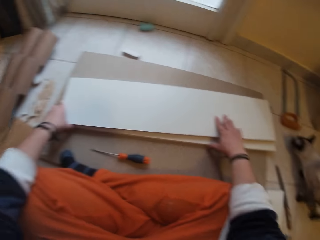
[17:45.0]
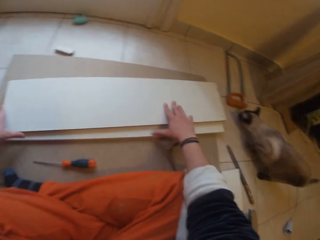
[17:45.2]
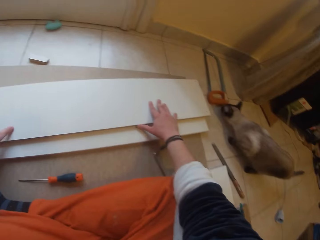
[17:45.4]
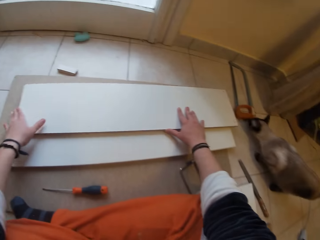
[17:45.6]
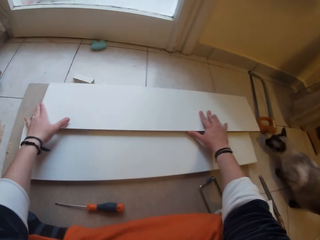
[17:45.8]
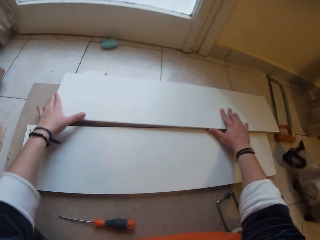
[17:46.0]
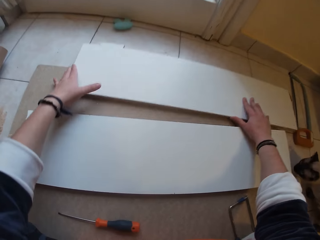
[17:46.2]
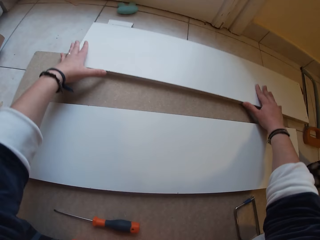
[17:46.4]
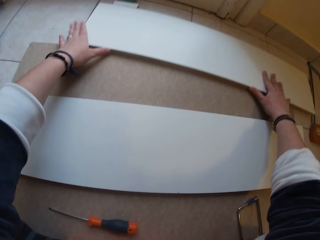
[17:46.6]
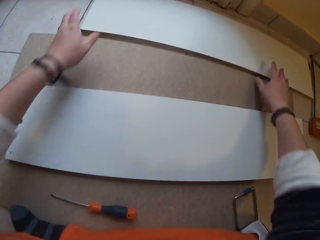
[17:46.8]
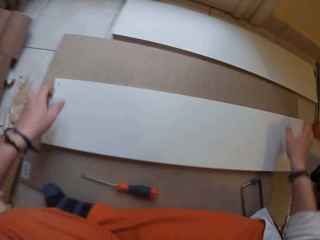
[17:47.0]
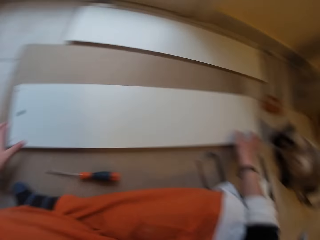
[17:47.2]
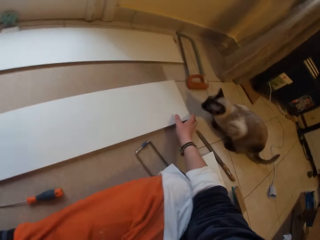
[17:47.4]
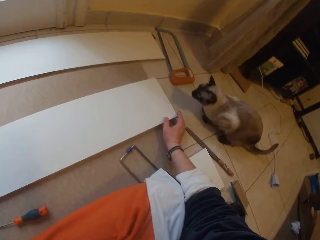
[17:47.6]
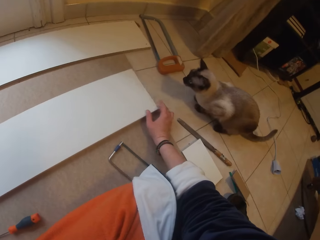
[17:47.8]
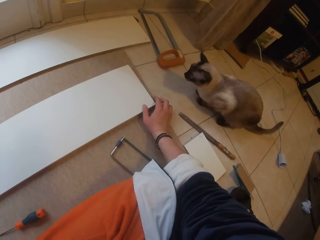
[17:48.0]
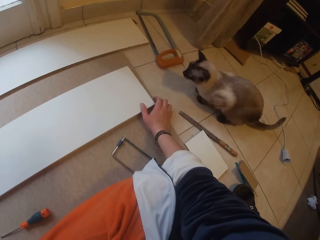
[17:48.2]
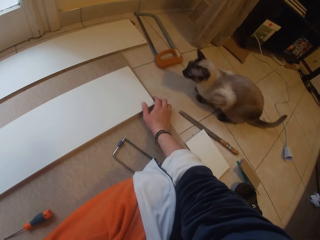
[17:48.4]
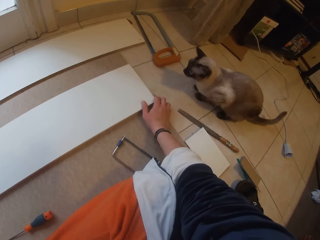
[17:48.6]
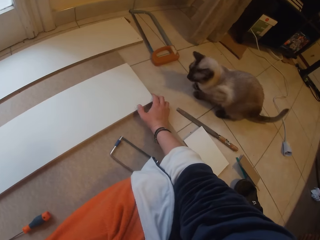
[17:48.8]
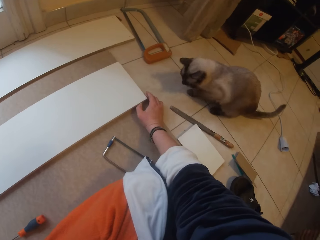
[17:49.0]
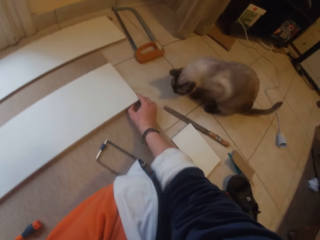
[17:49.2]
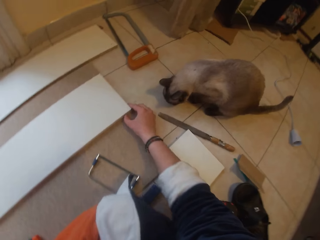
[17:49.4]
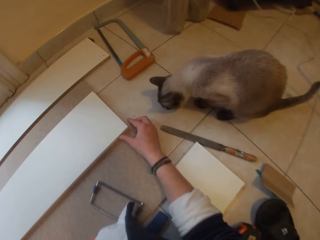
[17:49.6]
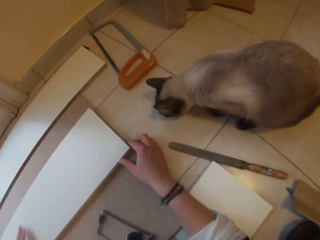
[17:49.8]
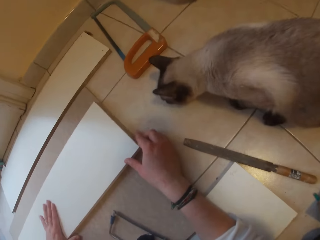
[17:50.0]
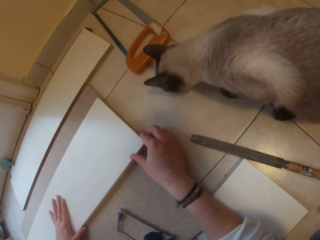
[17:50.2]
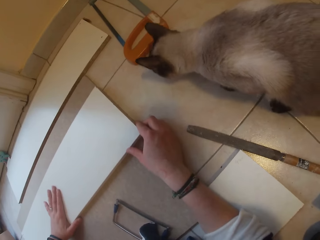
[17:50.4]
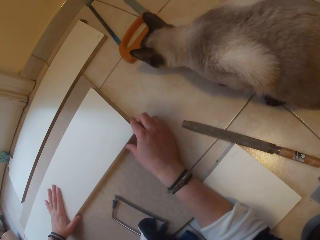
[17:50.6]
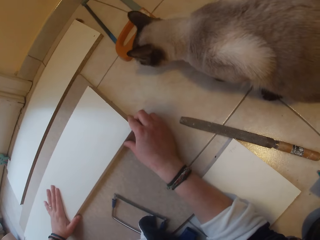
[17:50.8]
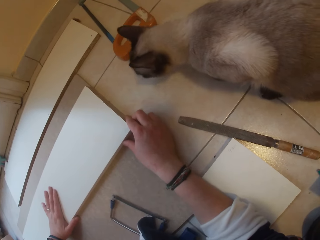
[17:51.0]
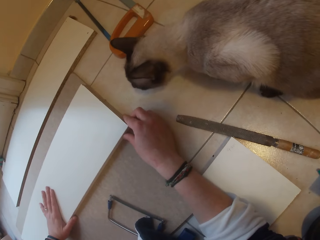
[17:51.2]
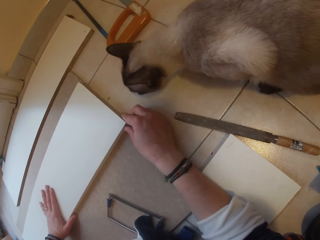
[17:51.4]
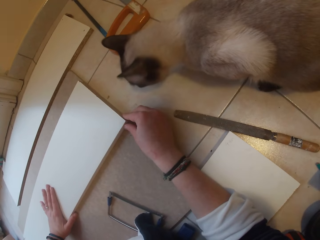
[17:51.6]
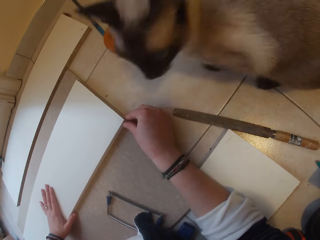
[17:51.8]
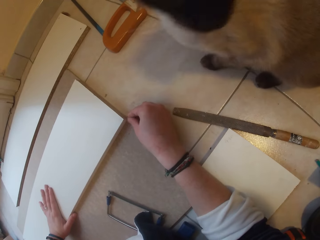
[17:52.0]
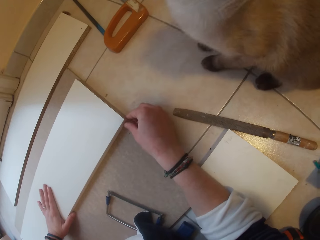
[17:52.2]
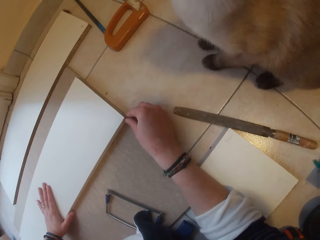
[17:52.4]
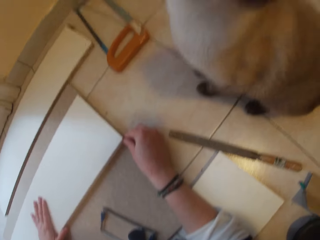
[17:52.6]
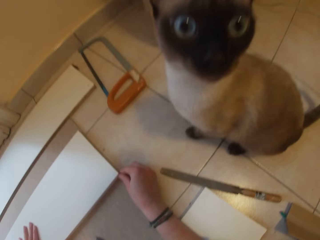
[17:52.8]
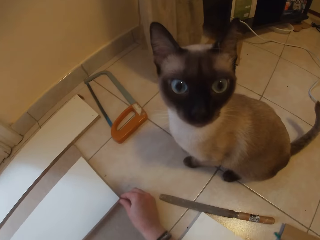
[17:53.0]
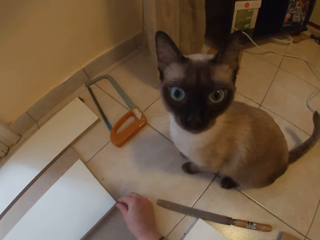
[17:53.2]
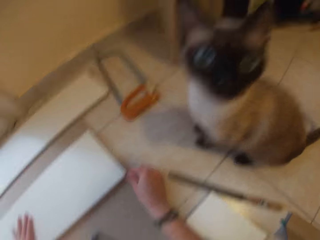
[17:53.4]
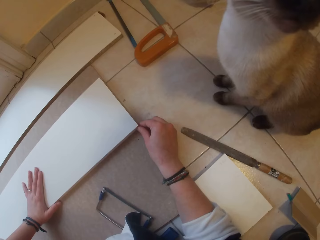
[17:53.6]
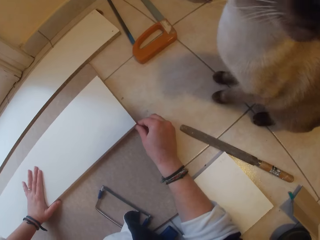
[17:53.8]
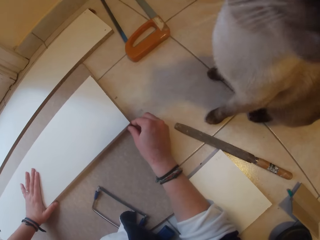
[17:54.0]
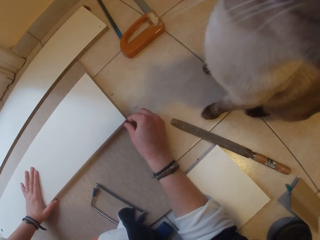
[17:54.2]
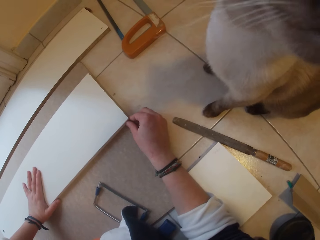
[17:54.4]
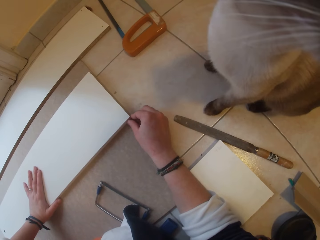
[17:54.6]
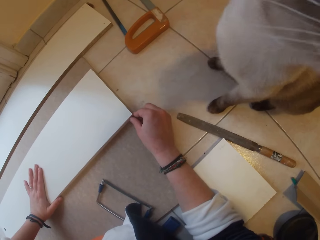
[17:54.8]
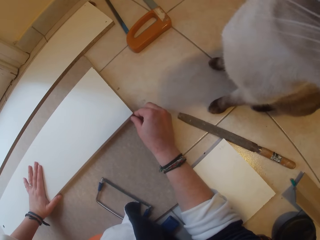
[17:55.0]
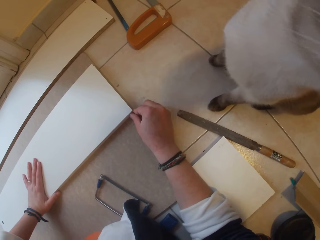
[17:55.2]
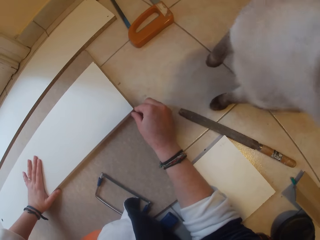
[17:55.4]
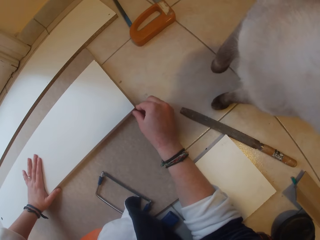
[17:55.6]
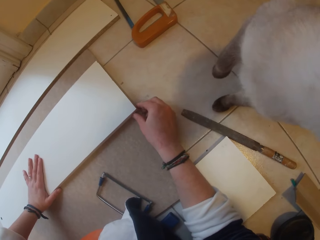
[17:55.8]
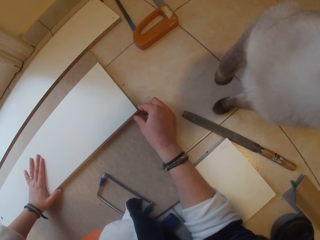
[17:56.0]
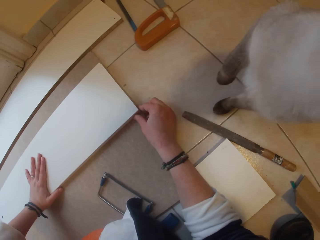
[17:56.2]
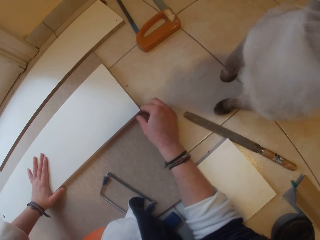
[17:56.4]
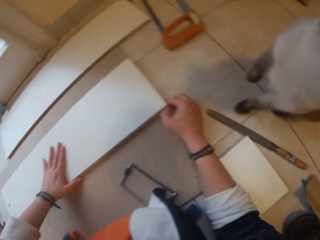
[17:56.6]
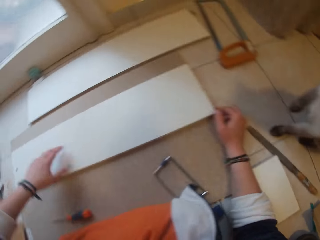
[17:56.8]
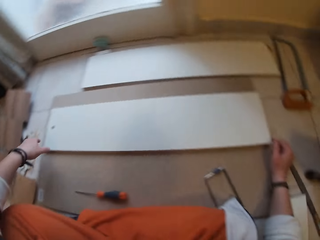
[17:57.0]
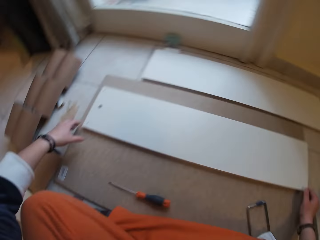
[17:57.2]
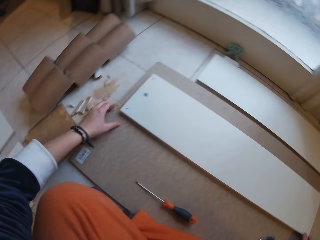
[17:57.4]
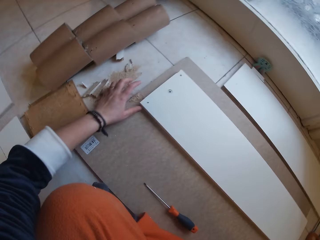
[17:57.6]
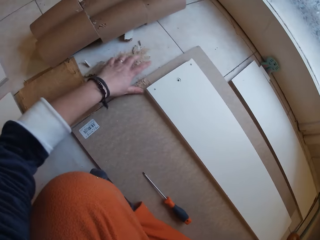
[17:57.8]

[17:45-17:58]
The camera wearer moves the wood on the board with both hands. They adjust the wood. They look at the cat. They adjust the wood.

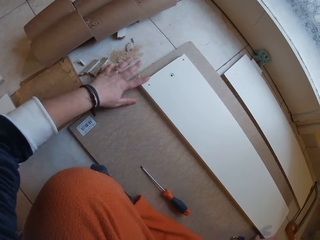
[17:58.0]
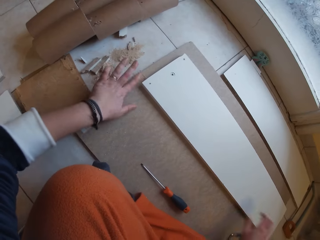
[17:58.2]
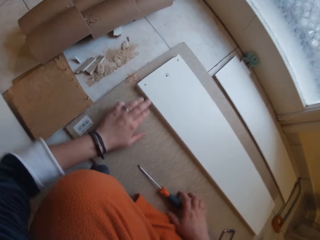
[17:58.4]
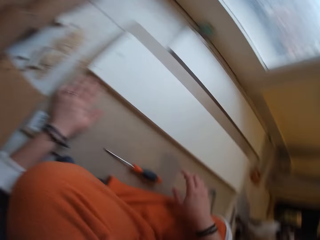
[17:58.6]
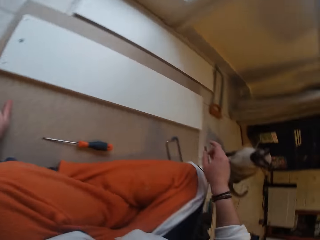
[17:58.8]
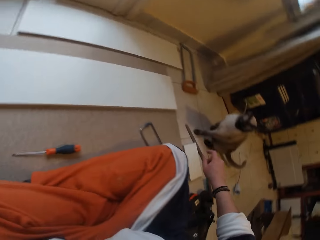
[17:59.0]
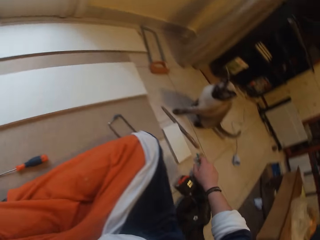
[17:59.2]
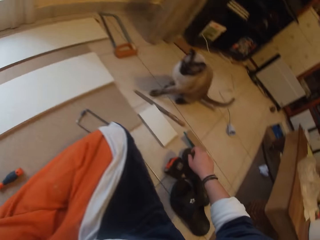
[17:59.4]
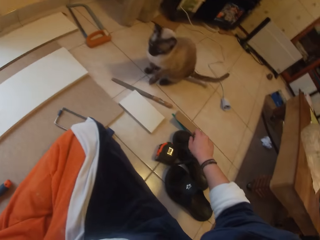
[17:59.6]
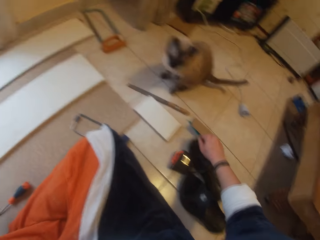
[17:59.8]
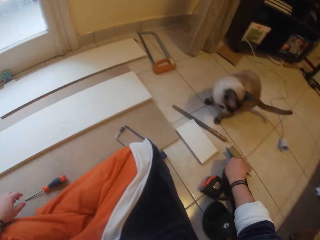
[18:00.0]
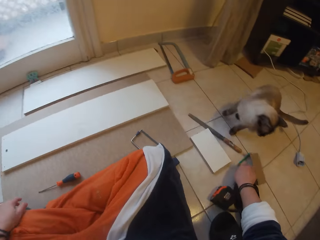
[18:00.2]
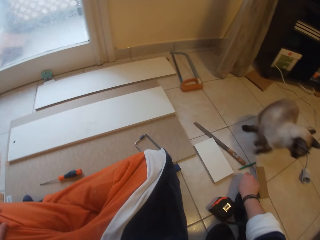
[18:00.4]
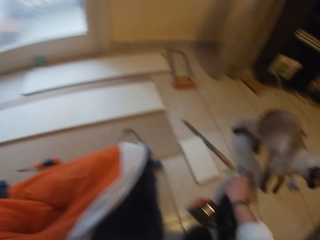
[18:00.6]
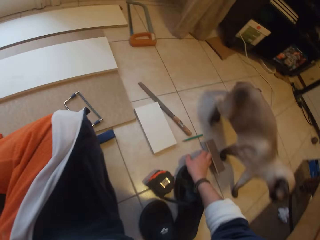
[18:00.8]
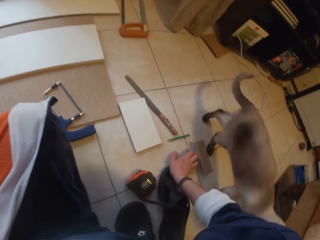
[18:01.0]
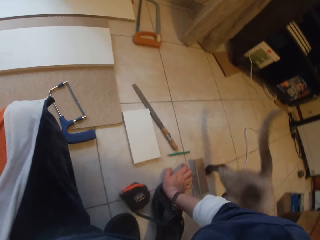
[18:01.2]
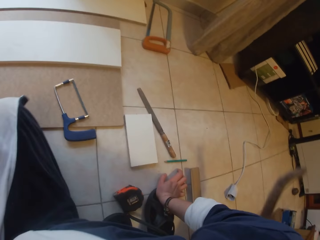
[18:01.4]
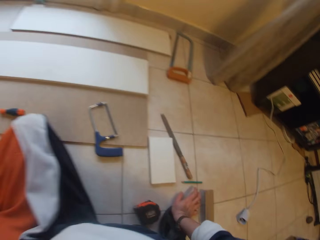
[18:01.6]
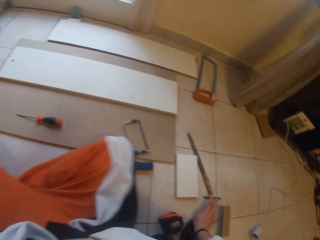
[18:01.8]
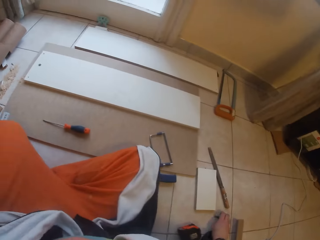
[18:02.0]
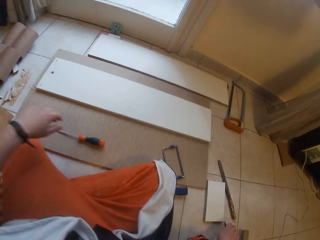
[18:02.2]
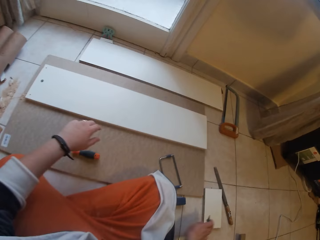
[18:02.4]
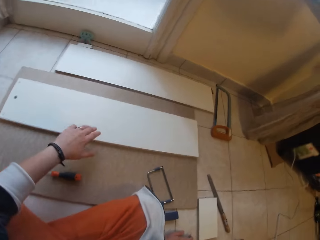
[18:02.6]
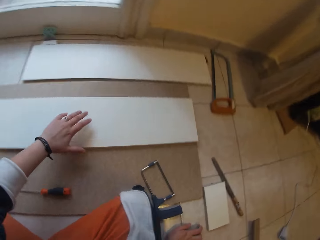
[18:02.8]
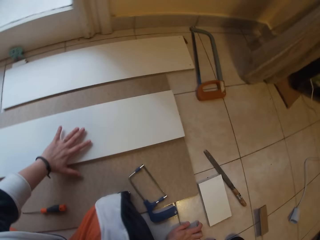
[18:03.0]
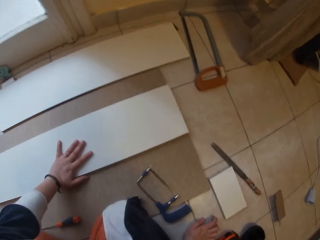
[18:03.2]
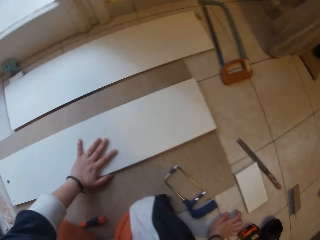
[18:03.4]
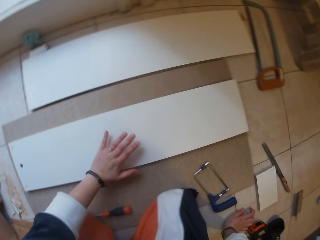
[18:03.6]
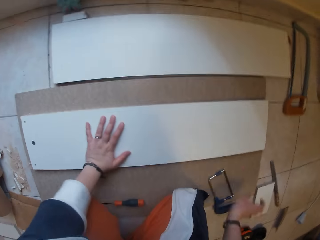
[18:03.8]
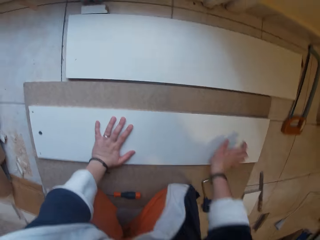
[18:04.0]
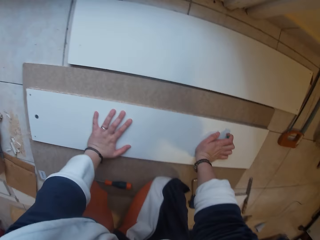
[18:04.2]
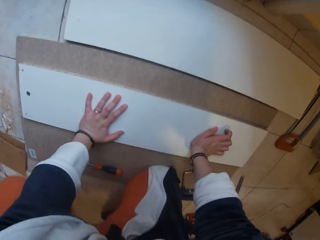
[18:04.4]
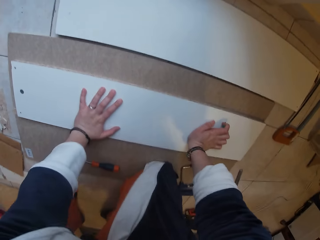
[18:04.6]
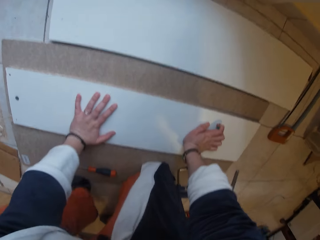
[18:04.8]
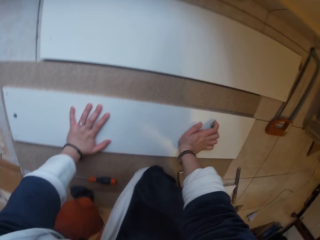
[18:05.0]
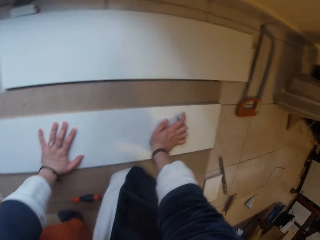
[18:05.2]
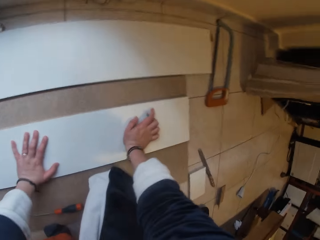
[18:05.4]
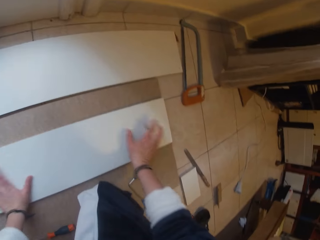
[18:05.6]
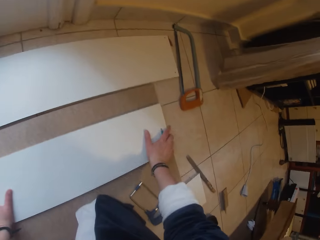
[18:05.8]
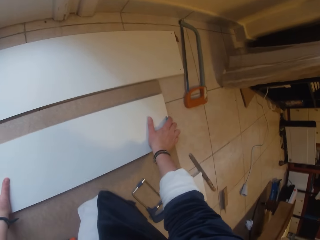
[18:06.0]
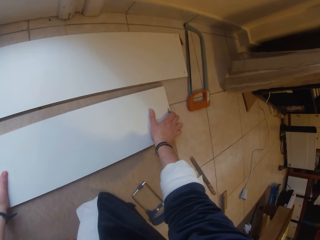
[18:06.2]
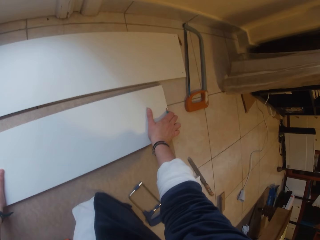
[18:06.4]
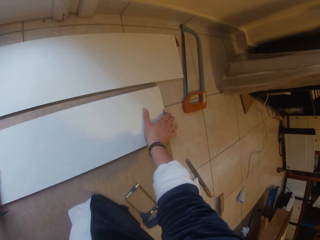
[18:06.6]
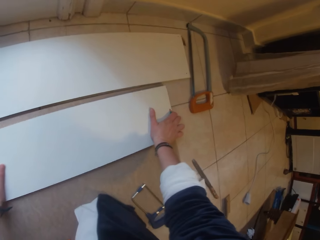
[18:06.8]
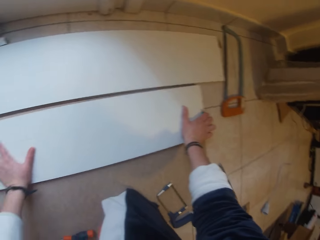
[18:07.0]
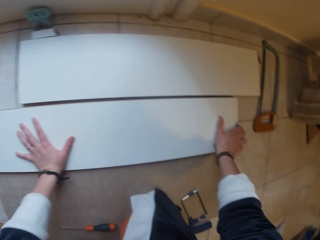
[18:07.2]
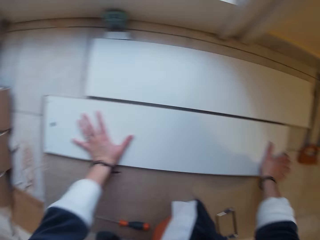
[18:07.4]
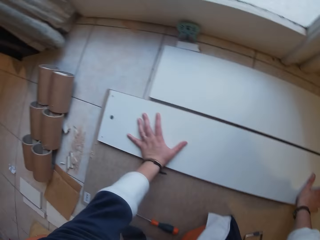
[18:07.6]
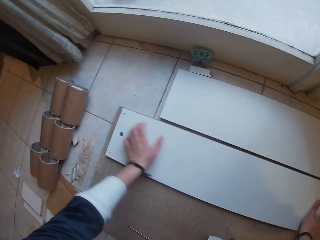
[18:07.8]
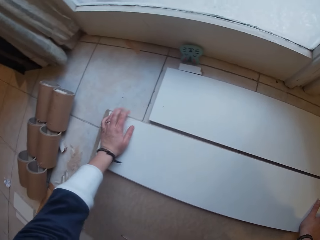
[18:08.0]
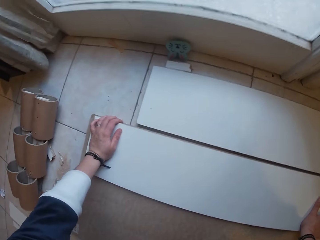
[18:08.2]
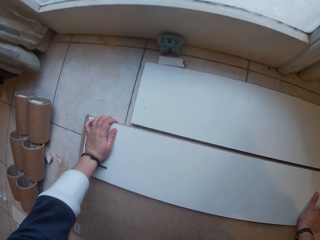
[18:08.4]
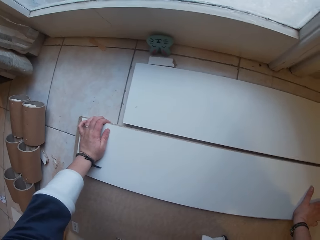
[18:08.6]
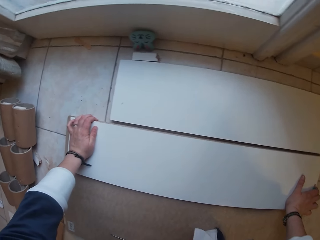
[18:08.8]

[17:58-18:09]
The camera wearer moves a wood with her right hand on the floor. The cat walks past the camera wearer. The camera wearer places her left hand on the wood on the board. She places her right hand on the wood on the board. She moves the wood with both hands. She adjusts the wood.
